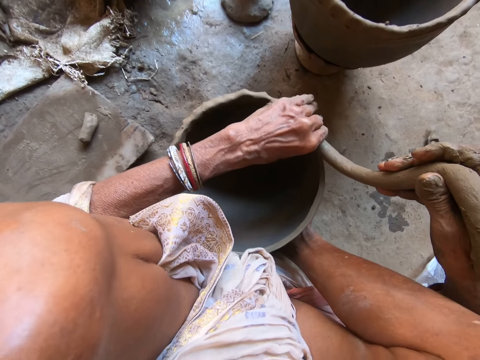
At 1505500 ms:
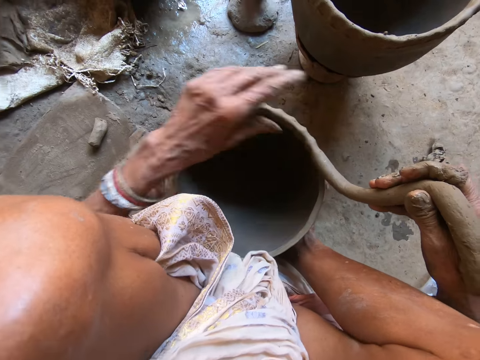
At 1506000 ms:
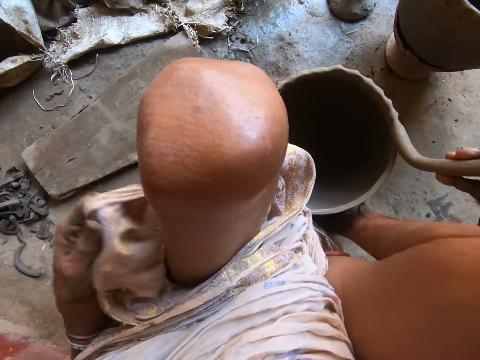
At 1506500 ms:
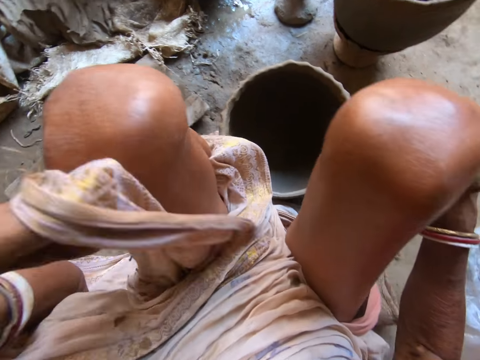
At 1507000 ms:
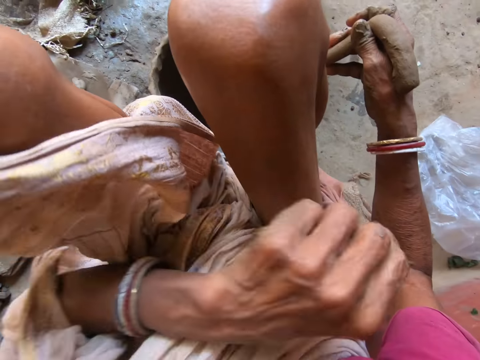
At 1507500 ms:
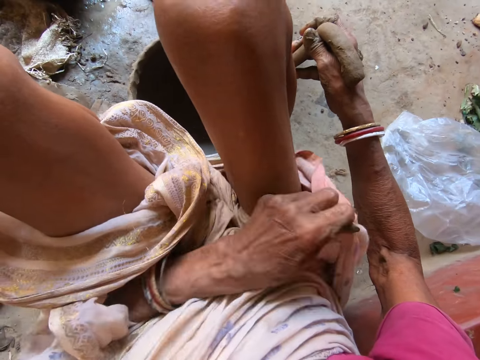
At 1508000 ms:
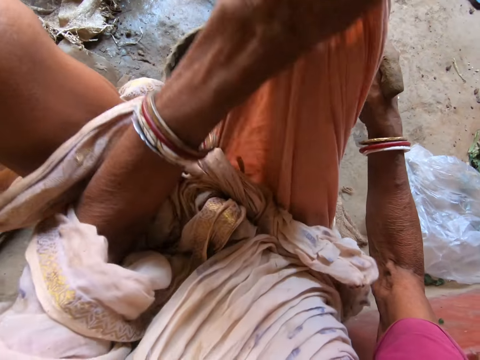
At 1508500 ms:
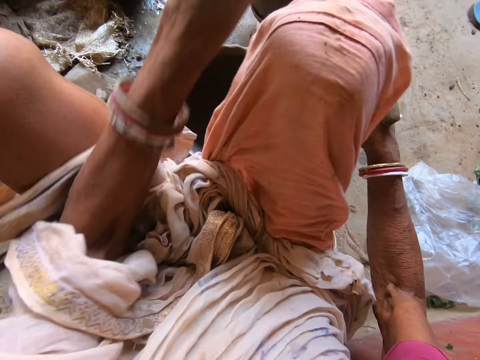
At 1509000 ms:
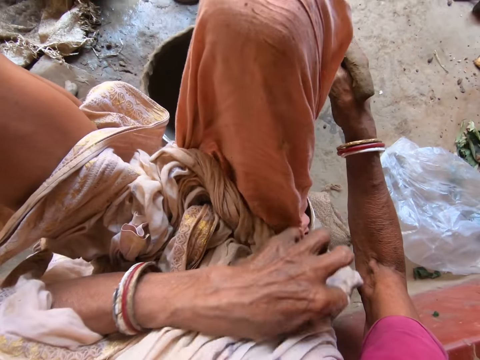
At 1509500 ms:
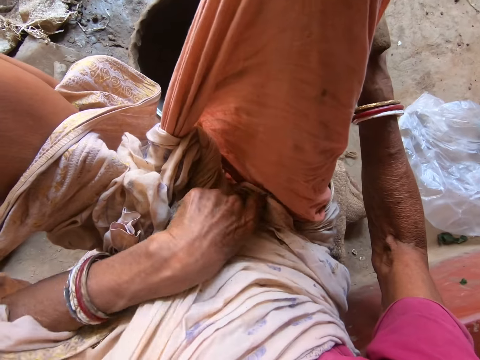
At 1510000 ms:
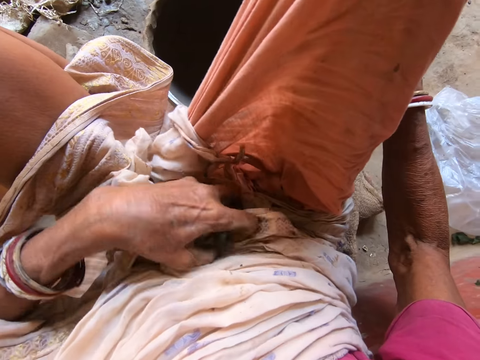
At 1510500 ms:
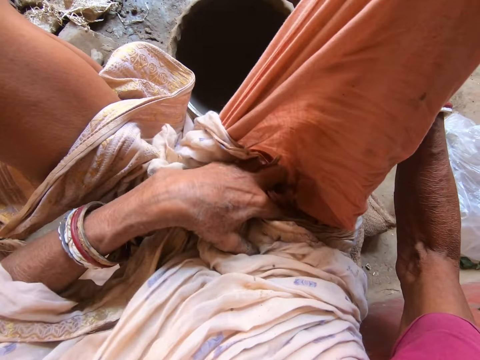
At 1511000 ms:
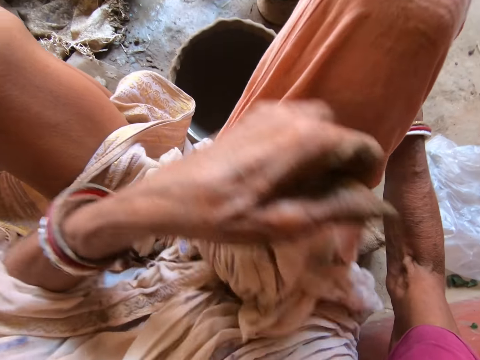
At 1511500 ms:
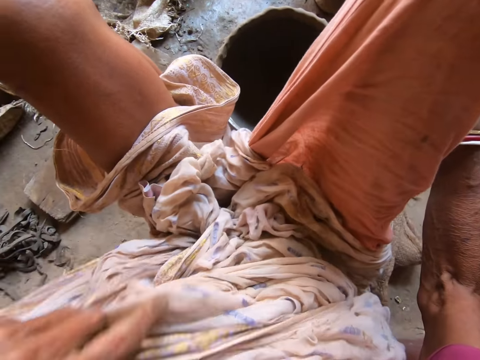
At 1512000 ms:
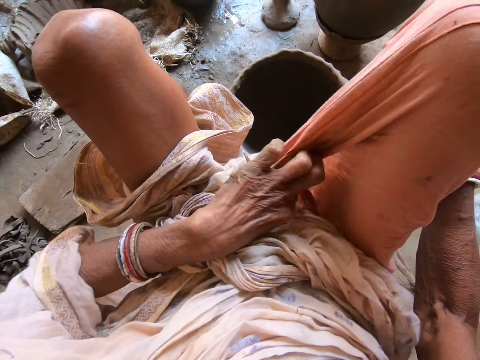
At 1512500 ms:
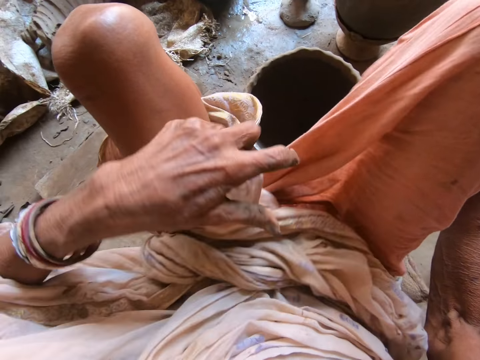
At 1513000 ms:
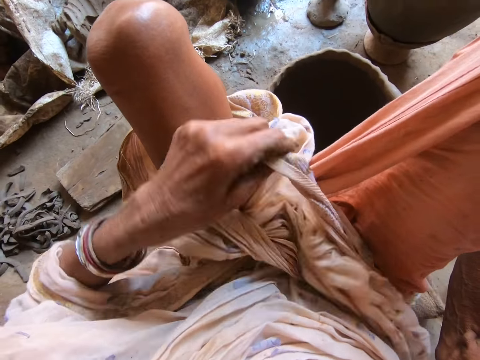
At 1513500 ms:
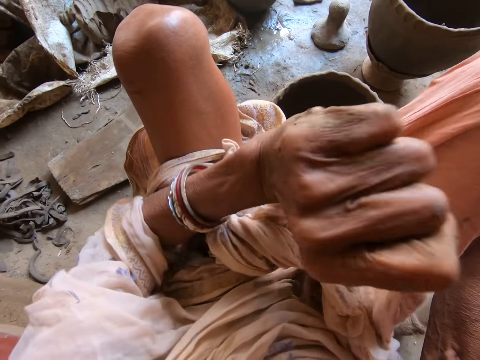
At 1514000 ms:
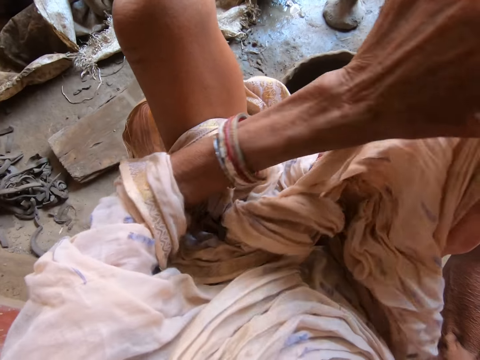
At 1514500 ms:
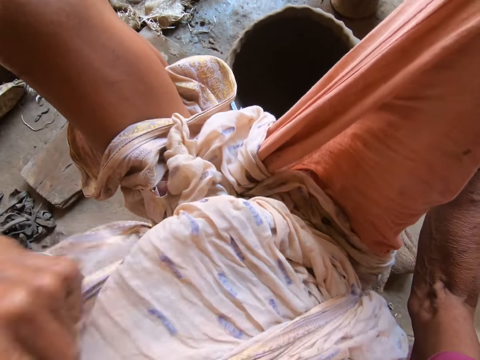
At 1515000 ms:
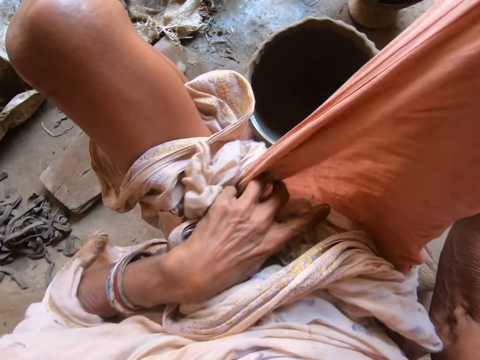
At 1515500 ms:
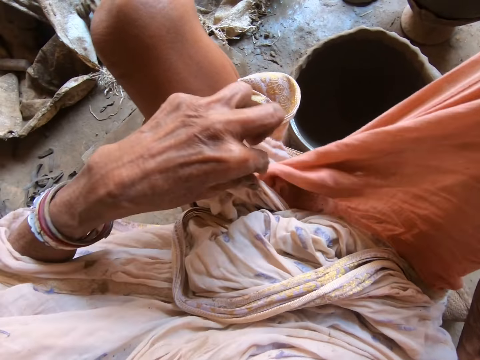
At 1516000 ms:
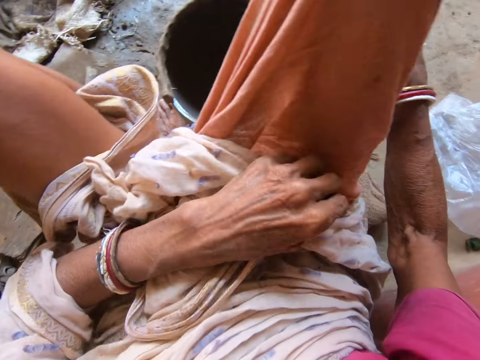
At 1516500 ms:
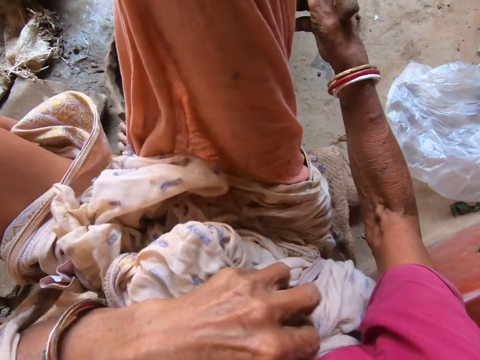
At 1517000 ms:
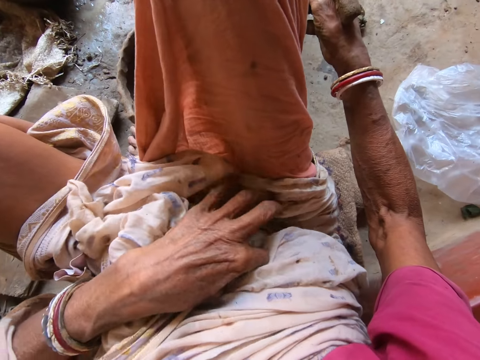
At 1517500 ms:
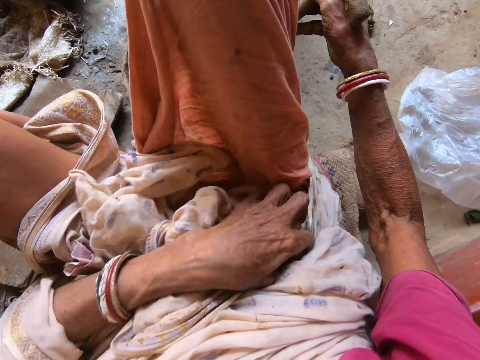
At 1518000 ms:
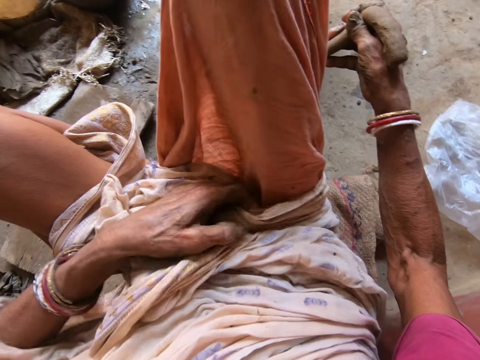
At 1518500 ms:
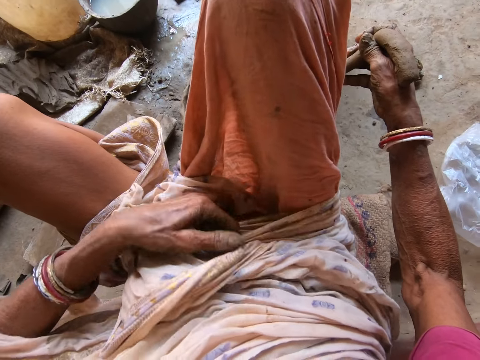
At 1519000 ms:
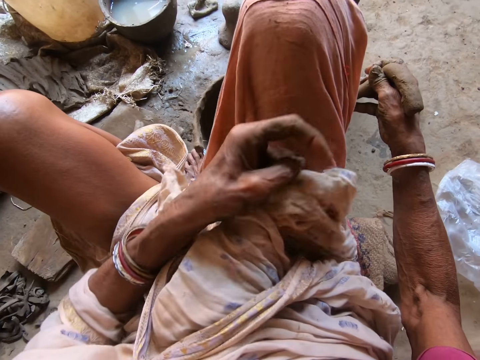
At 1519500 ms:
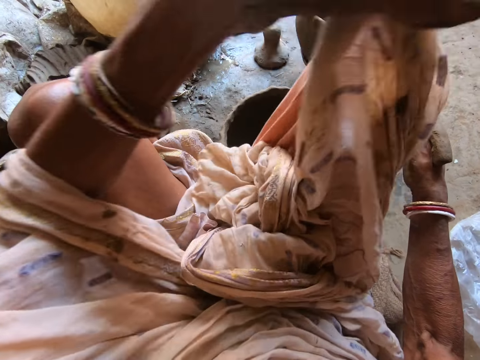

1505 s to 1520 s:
The camera wearer adjusts her cloth with her left hand.

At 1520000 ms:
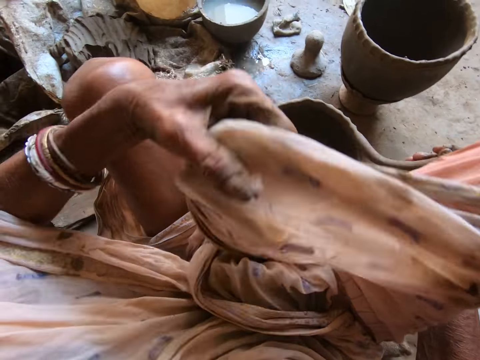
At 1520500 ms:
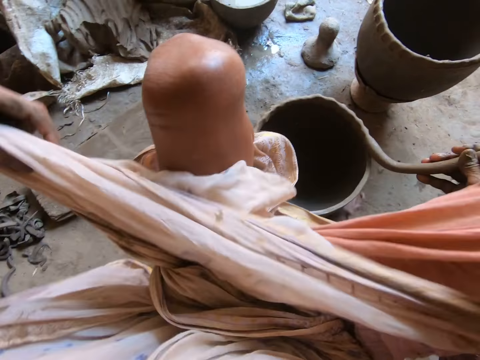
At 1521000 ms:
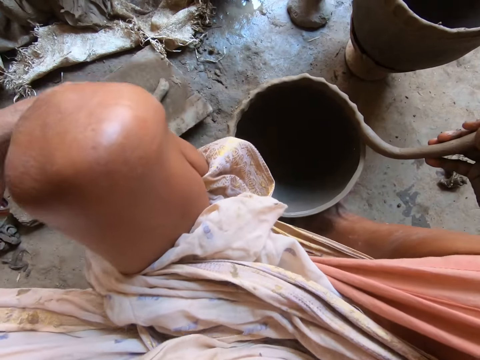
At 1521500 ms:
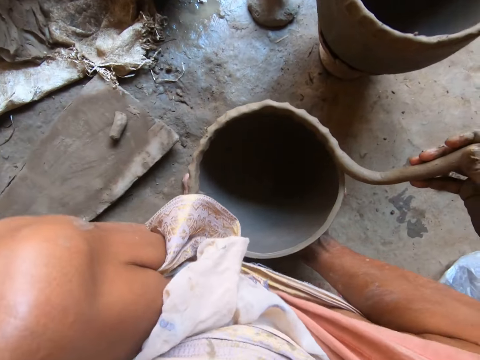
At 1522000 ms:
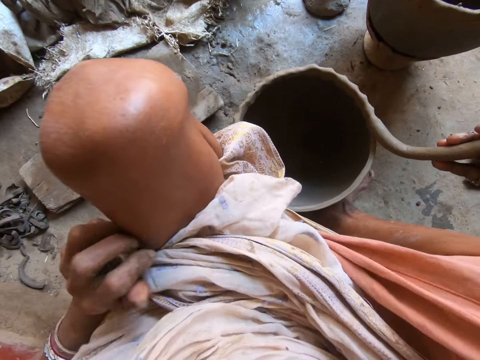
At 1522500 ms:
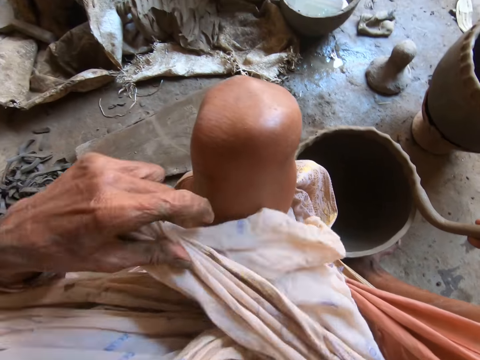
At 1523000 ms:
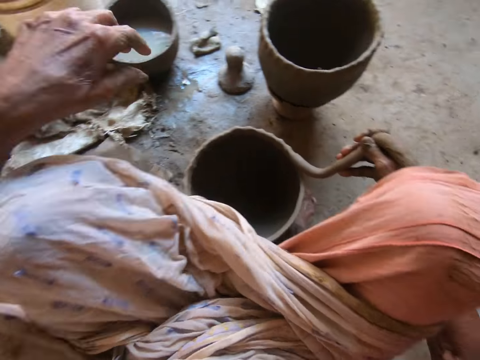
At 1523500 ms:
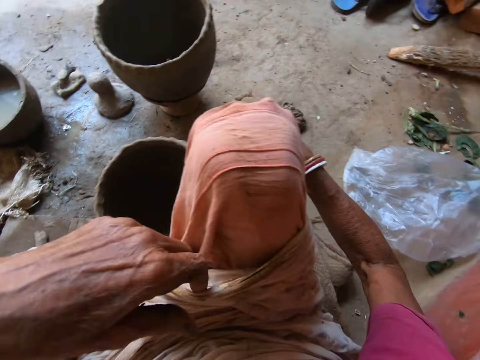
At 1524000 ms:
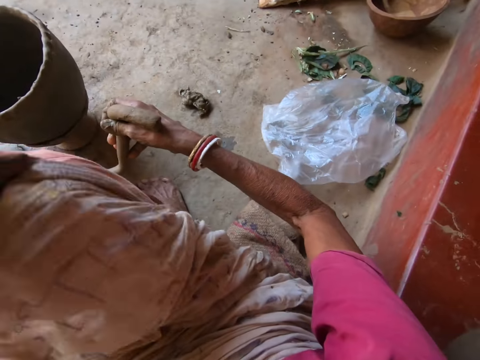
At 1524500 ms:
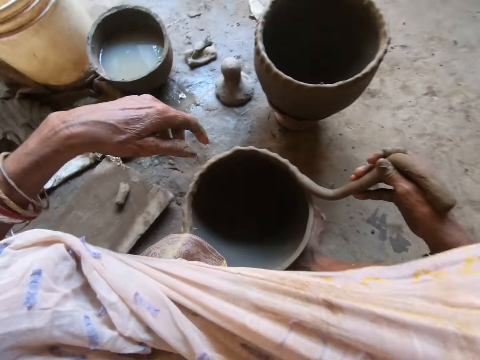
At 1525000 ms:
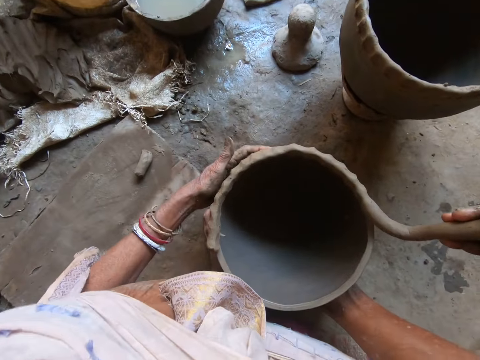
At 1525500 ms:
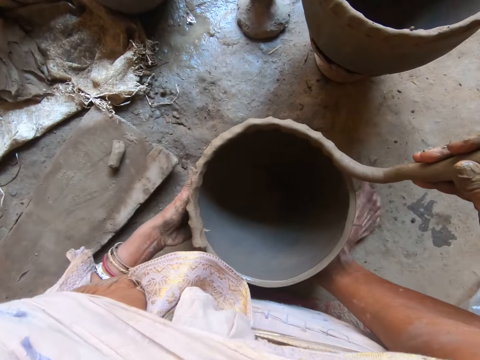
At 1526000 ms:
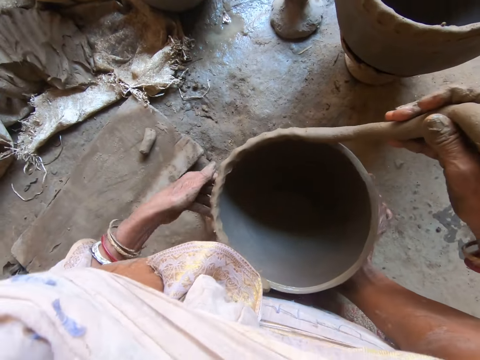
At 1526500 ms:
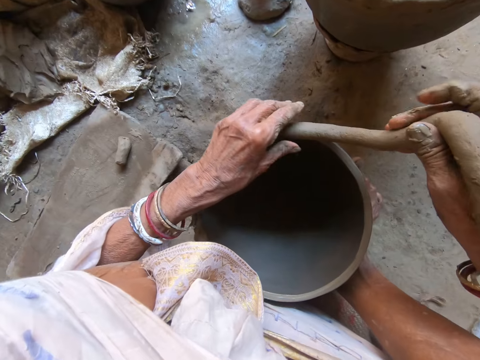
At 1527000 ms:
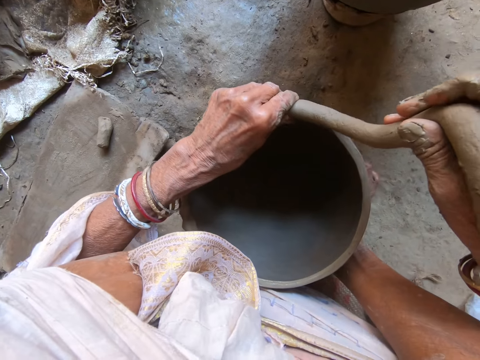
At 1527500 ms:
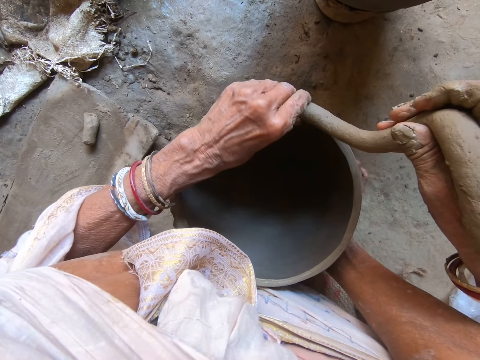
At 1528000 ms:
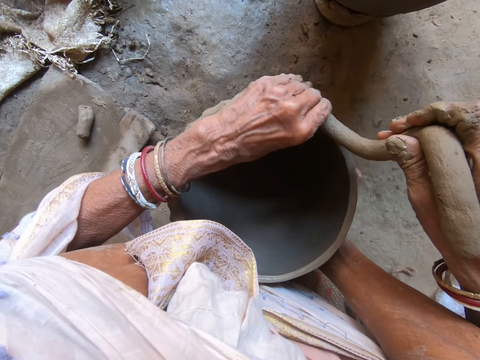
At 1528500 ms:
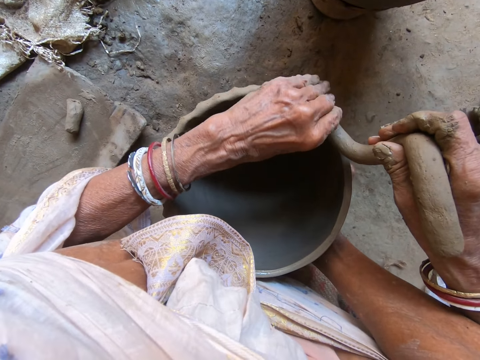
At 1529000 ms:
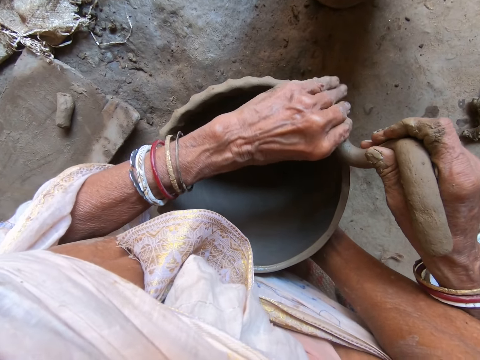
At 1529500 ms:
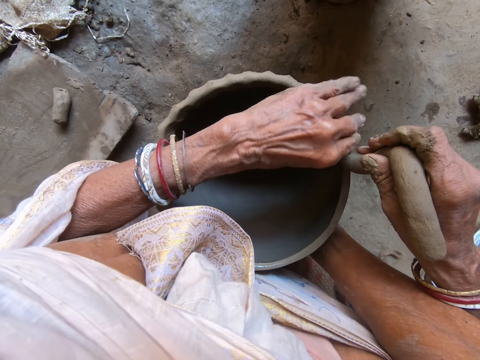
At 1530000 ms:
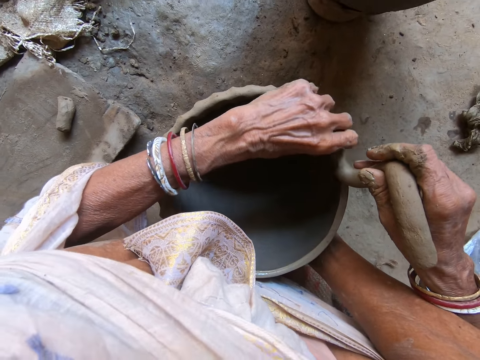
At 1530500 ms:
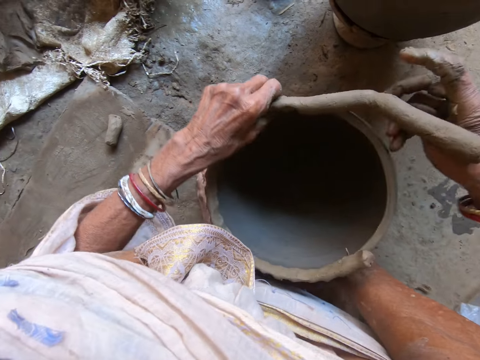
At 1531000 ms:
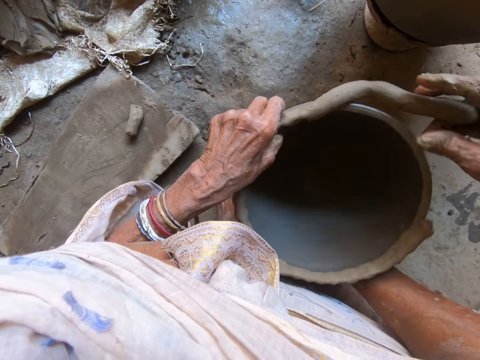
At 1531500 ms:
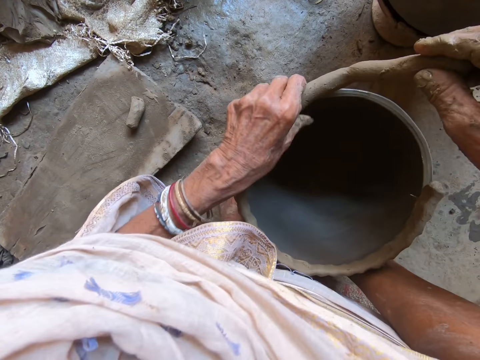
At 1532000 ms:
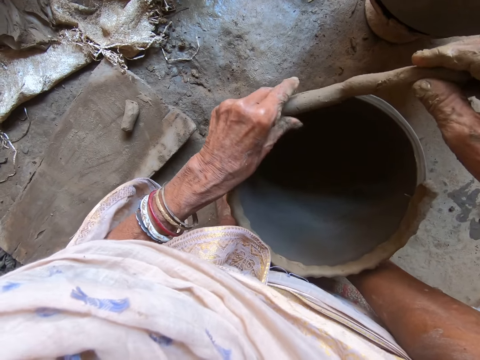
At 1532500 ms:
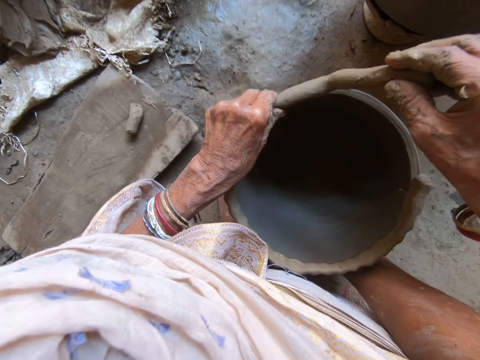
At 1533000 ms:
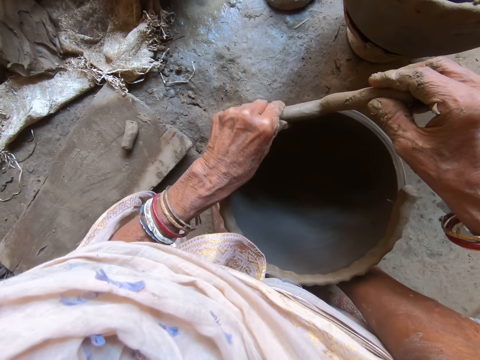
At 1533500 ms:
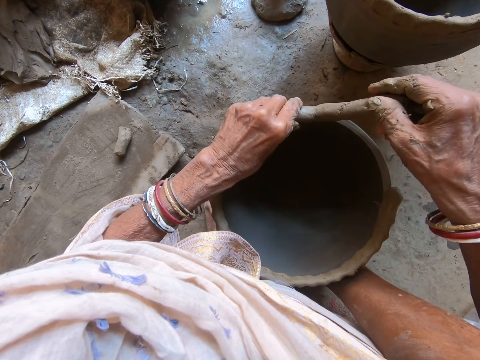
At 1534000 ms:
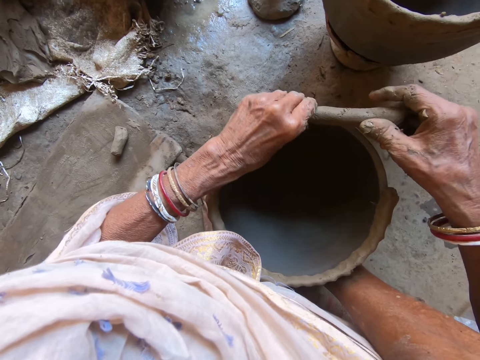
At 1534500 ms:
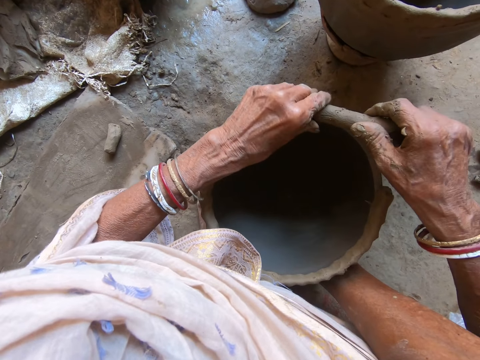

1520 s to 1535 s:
The camera wearer adjusts the clay pot on her legs on the floor with her left hand. She turns the pot. She joins the clay to the clay pot on her legs on the floor with both hands. She adjusts the clay pot on her legs on the floor with her left hand. She turns the pot. She puts the clay on the pot.
